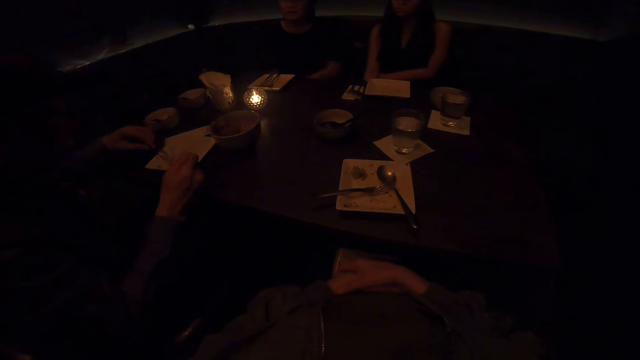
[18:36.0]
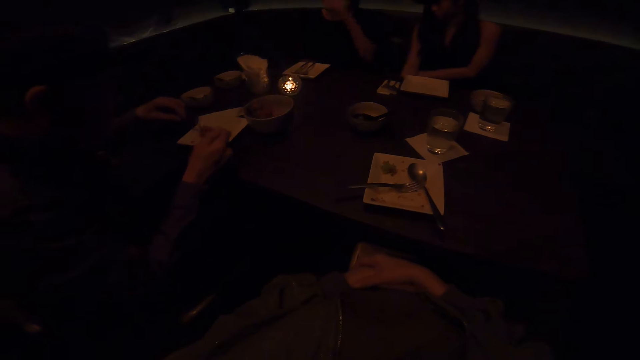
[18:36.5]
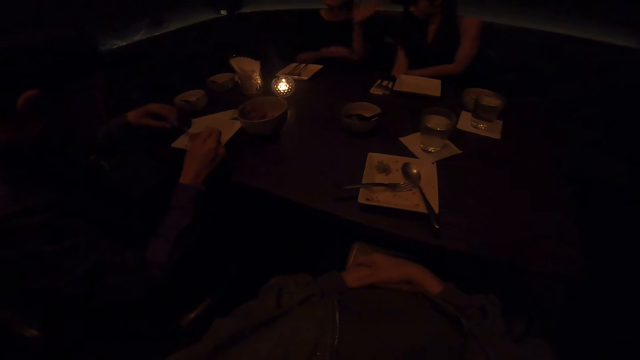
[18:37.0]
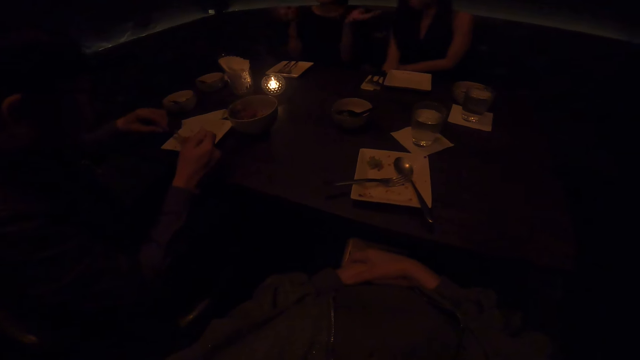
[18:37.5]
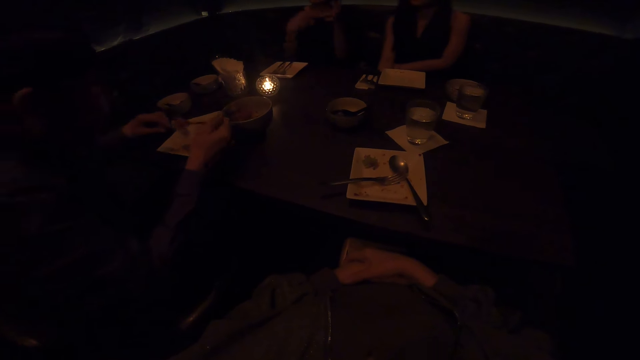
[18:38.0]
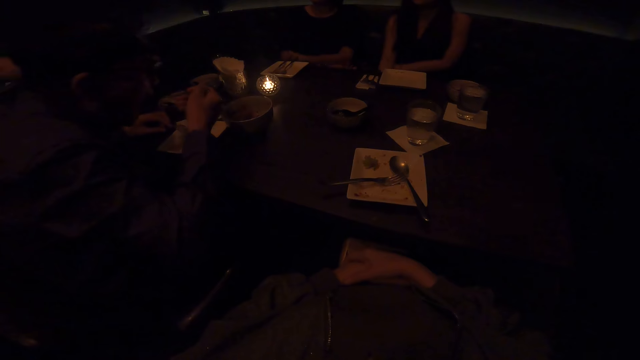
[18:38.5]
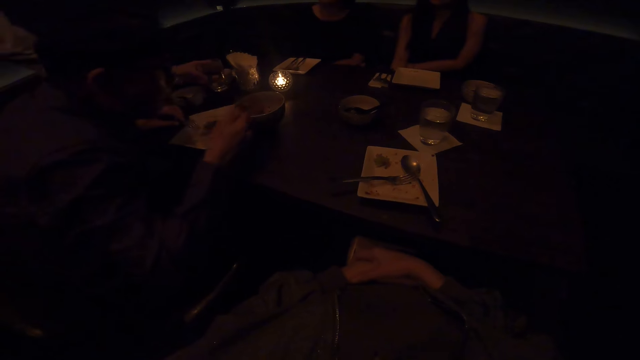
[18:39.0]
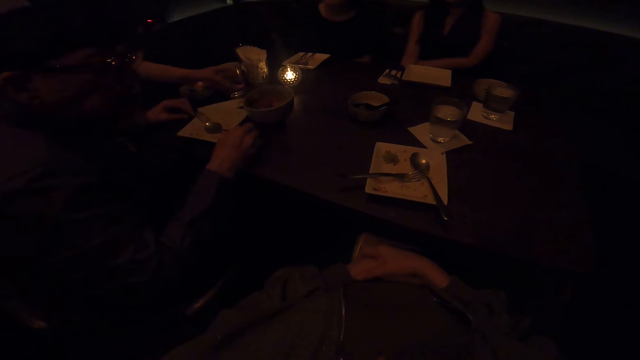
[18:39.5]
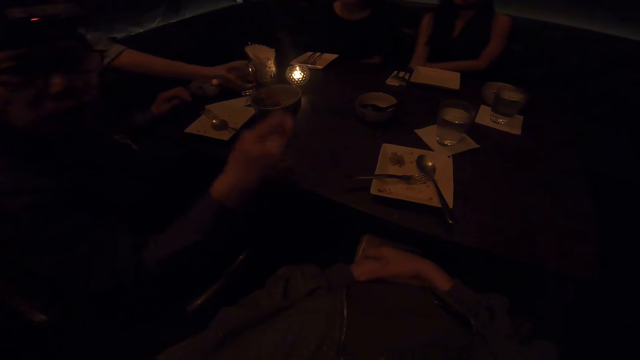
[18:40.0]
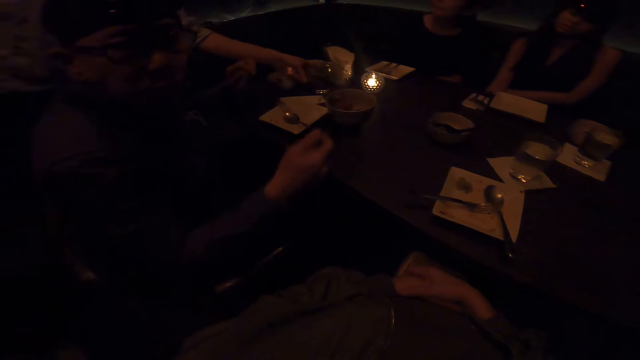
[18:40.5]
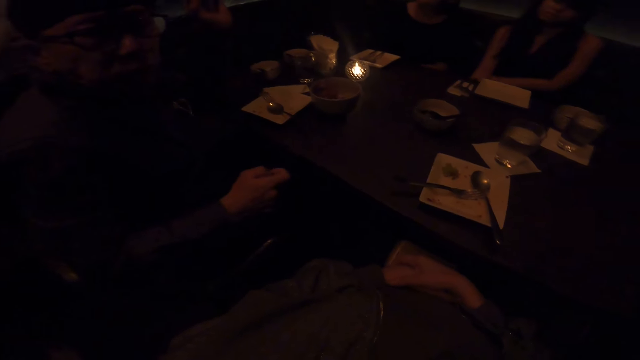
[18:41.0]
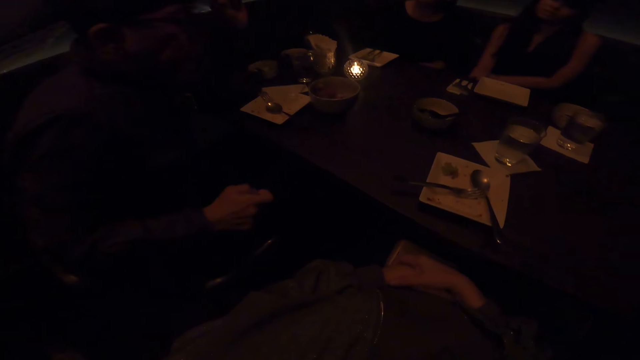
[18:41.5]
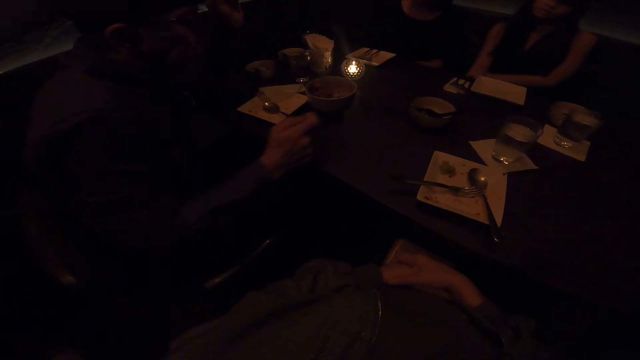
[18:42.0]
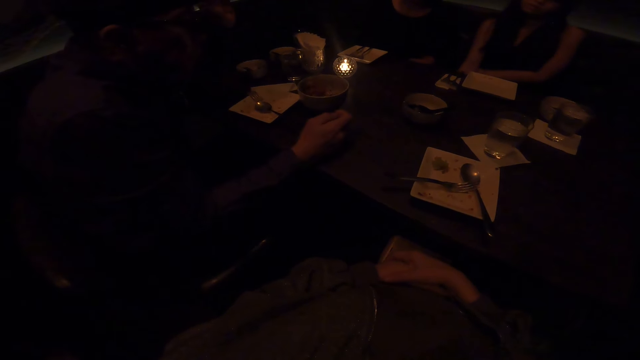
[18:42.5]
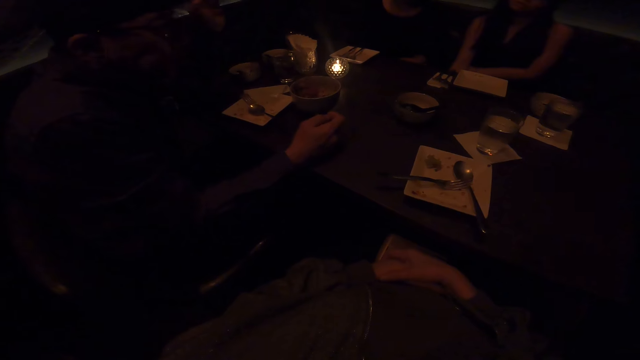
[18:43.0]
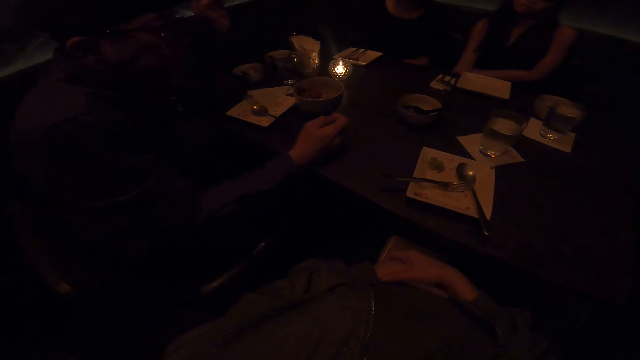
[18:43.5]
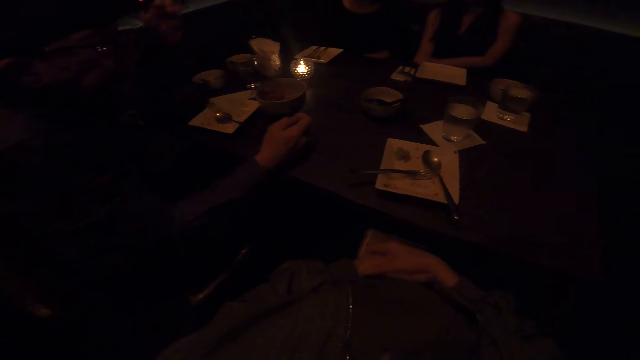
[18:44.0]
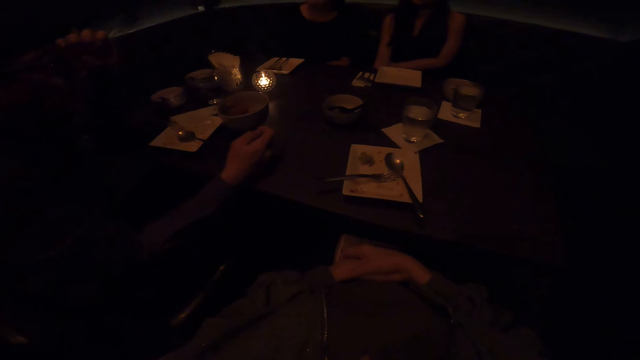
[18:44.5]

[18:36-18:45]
A man fetches food from a plate and eats the food with a spoon. Another man places a glass on the table.

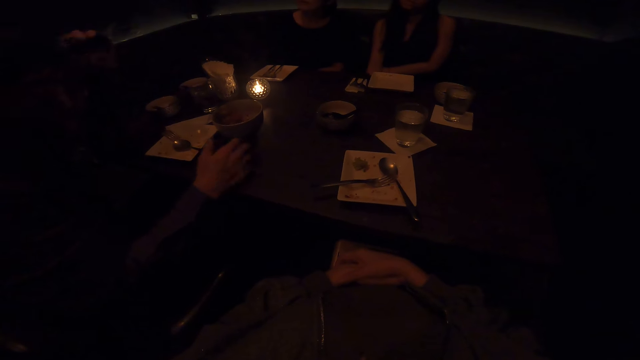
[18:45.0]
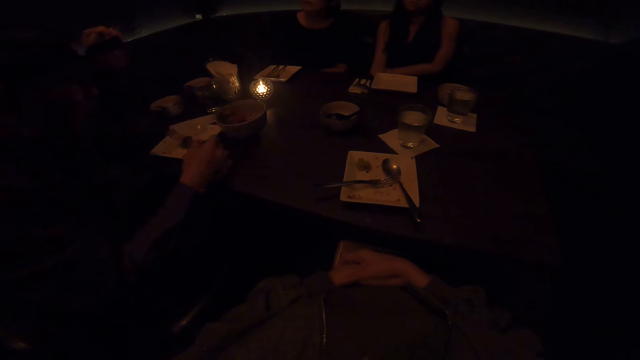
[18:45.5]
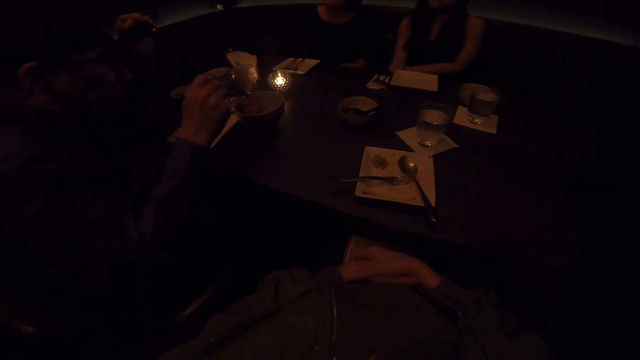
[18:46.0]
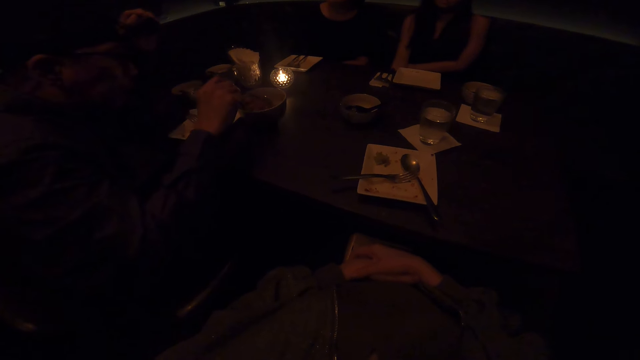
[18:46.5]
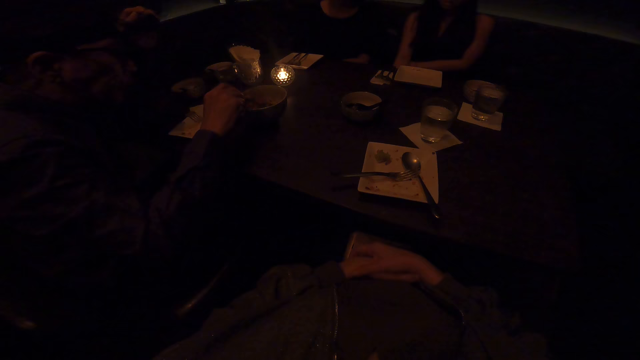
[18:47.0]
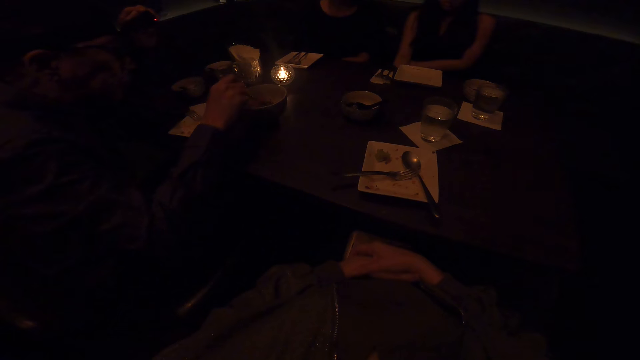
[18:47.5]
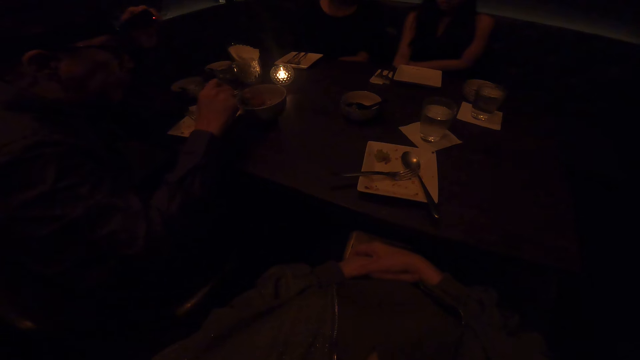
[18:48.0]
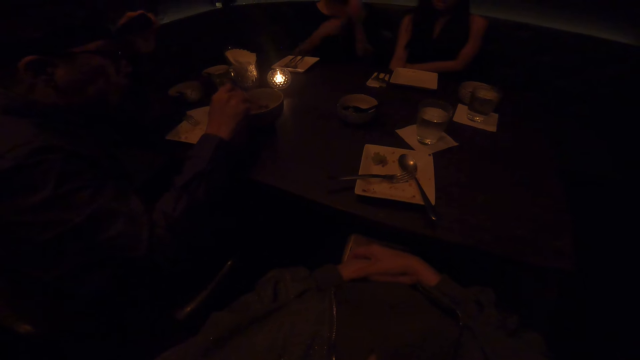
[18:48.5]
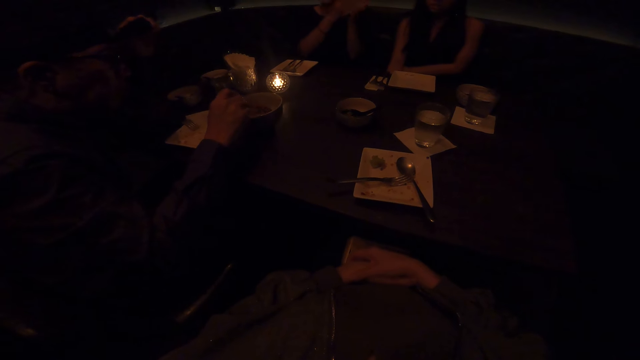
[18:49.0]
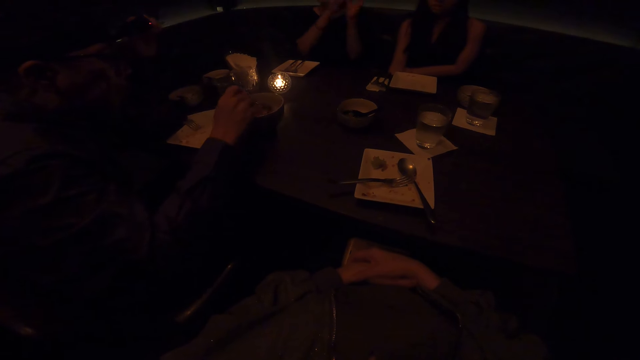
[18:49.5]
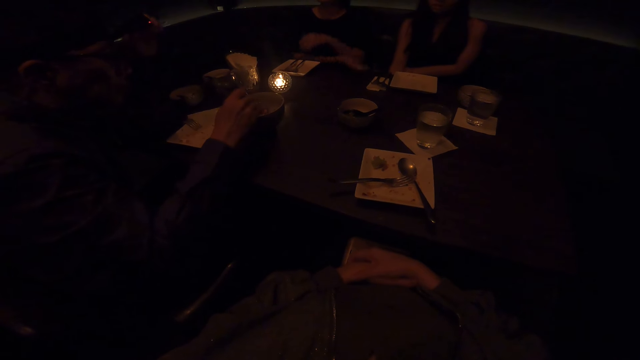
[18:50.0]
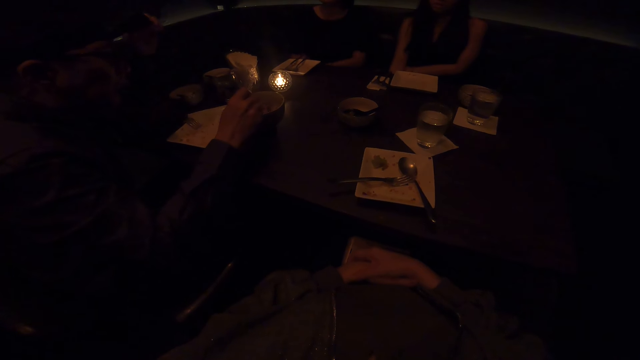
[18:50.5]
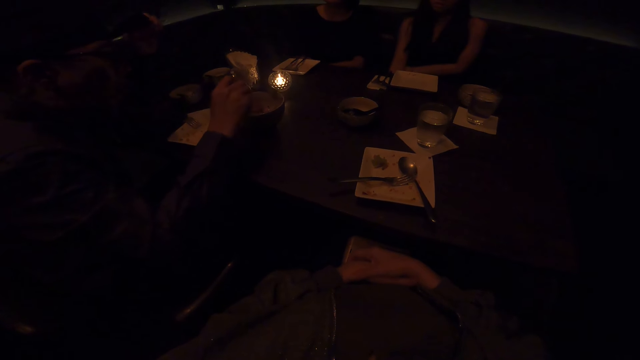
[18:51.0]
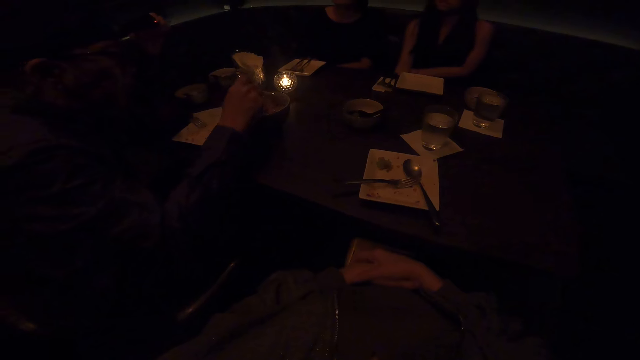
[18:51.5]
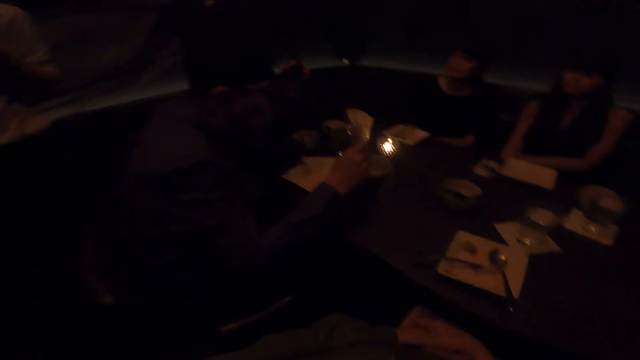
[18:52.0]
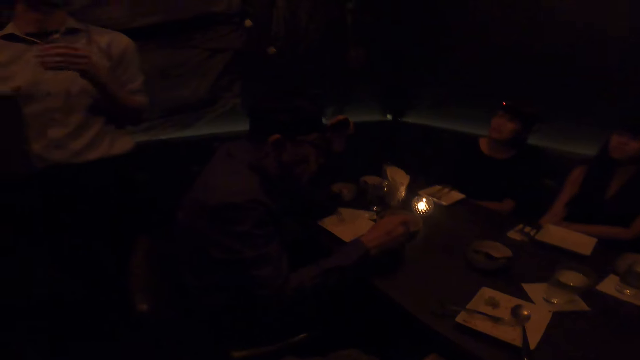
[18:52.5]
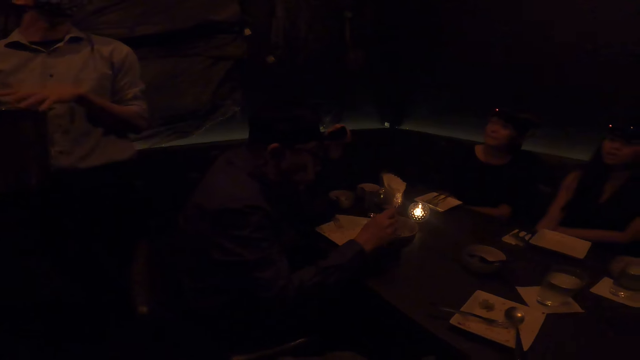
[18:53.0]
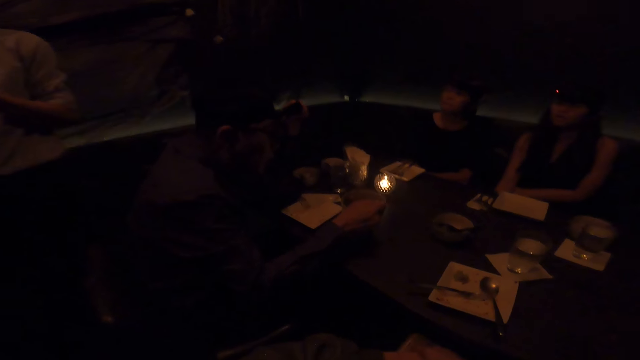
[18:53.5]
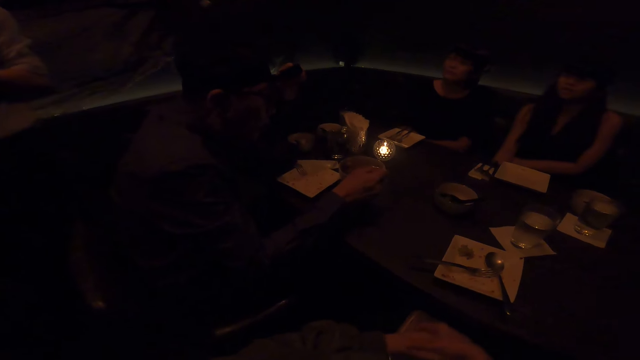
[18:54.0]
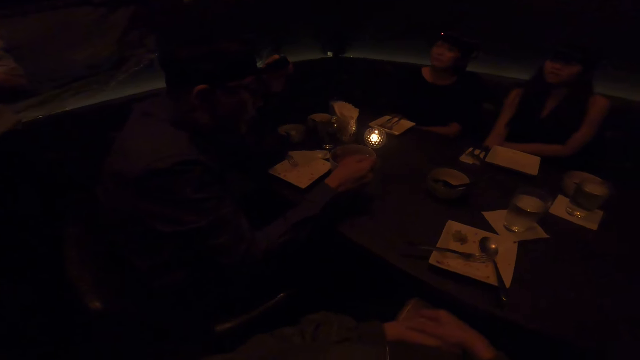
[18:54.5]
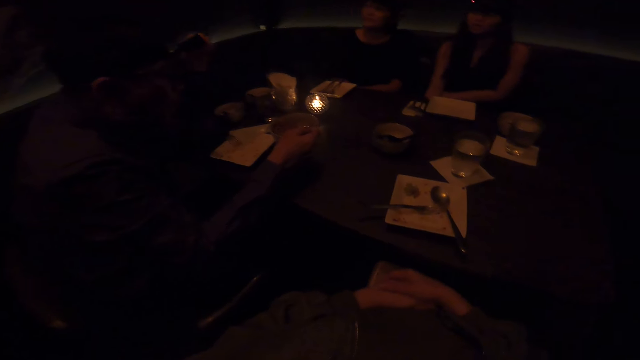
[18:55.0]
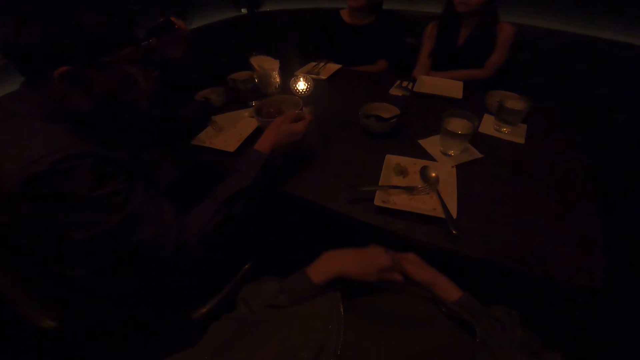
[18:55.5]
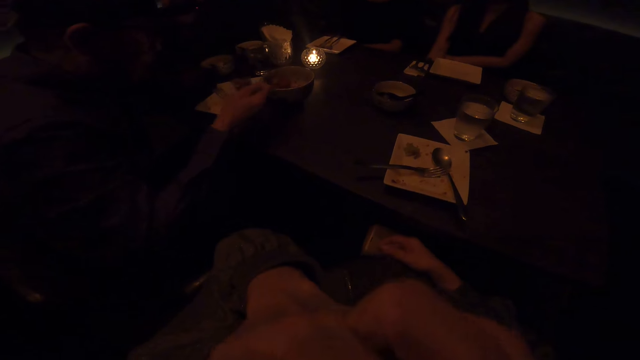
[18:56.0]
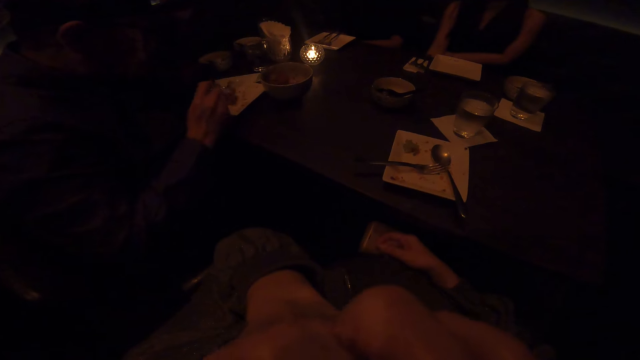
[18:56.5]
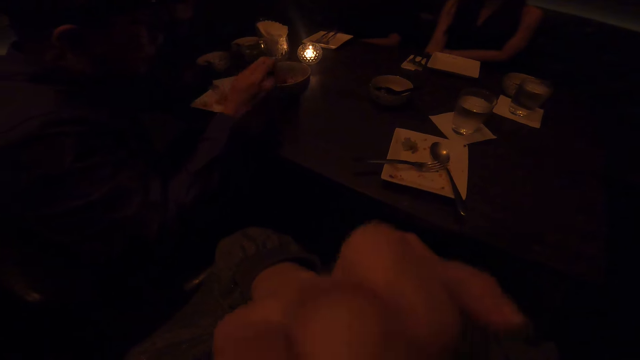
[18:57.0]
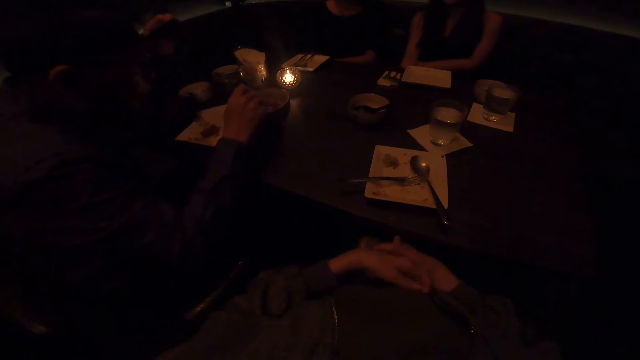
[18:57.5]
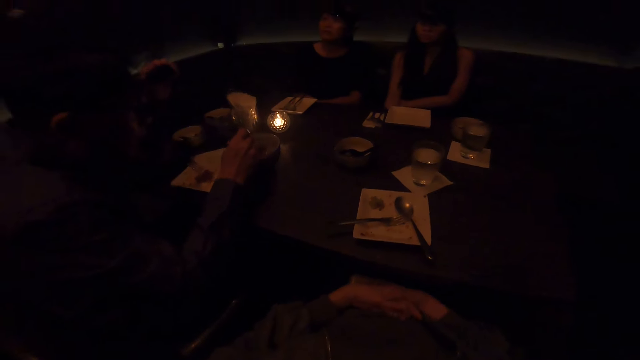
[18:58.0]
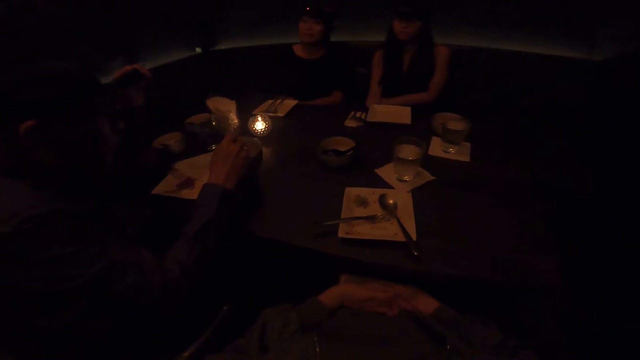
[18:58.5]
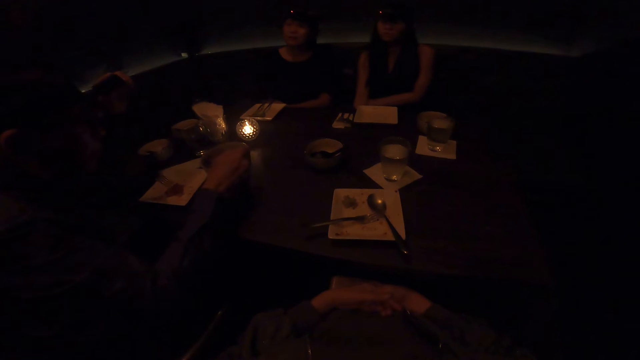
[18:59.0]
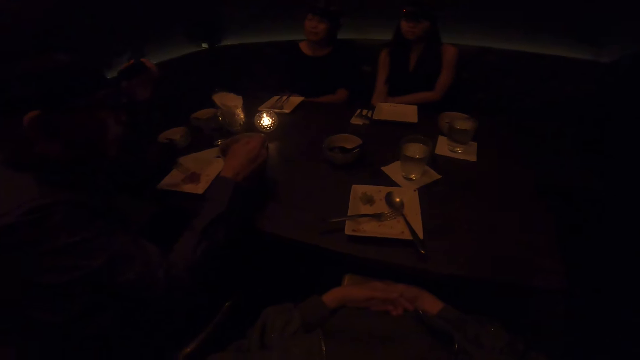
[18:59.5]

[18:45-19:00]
A man fetches food from a bowl. The camera wearer moves a hand. The man puts the food in the plate and fetches food from the bowl. The camera wearer looks around the table.
